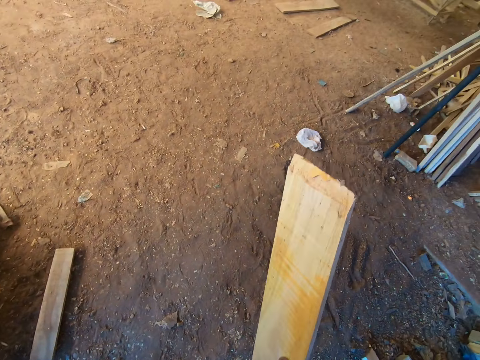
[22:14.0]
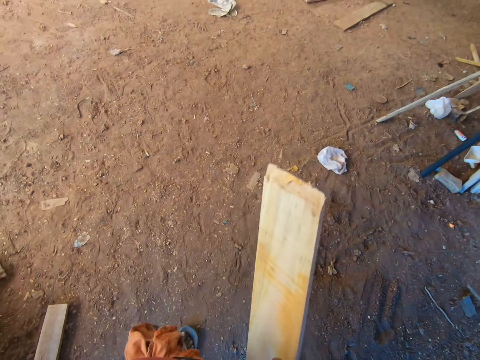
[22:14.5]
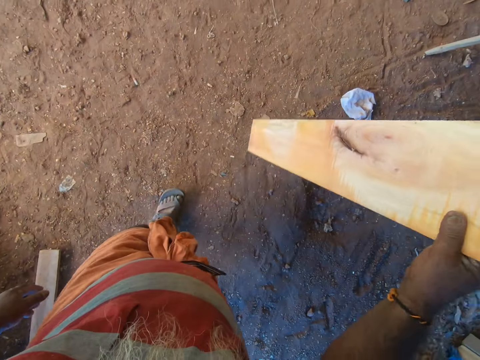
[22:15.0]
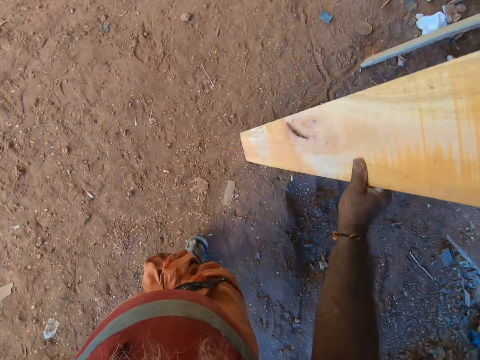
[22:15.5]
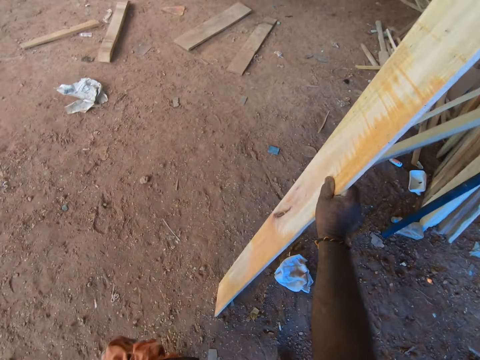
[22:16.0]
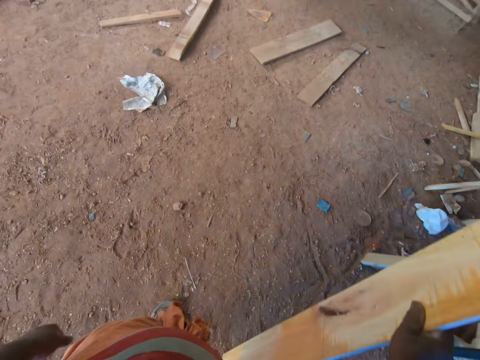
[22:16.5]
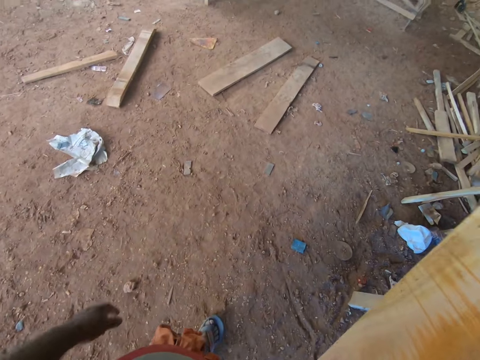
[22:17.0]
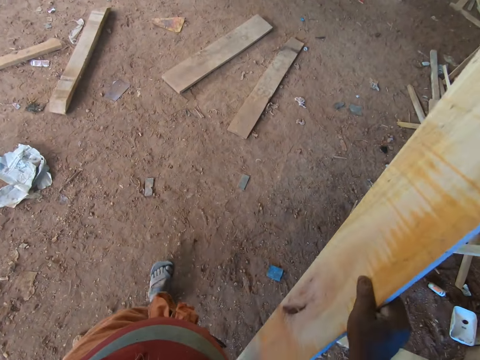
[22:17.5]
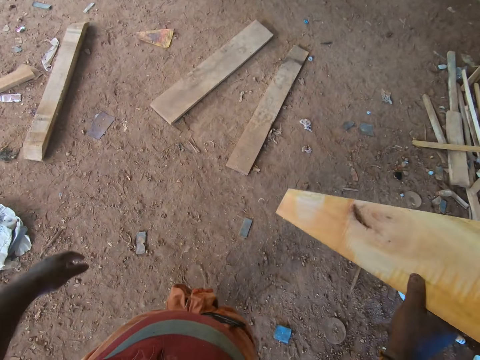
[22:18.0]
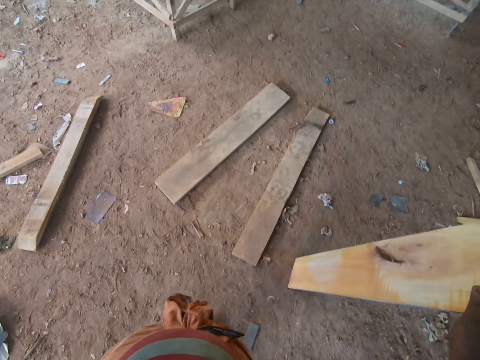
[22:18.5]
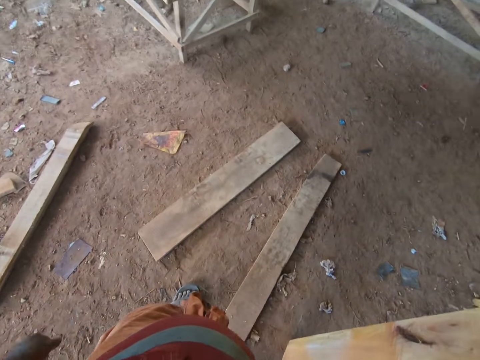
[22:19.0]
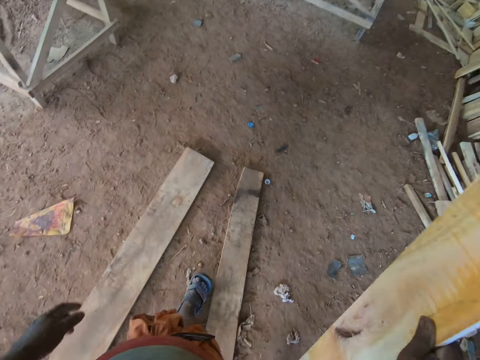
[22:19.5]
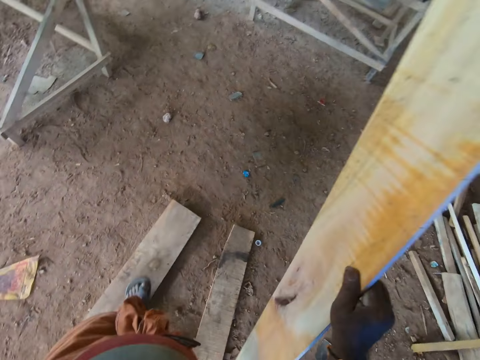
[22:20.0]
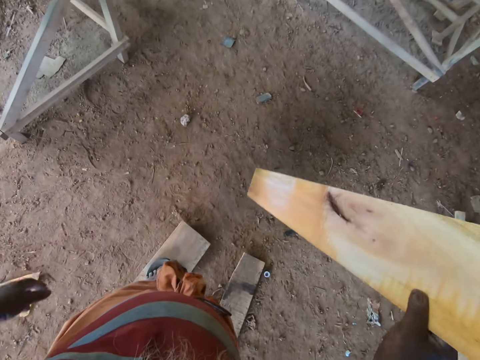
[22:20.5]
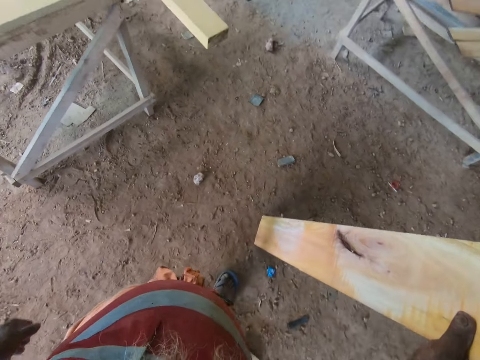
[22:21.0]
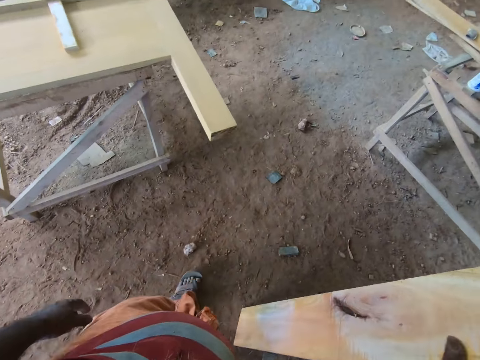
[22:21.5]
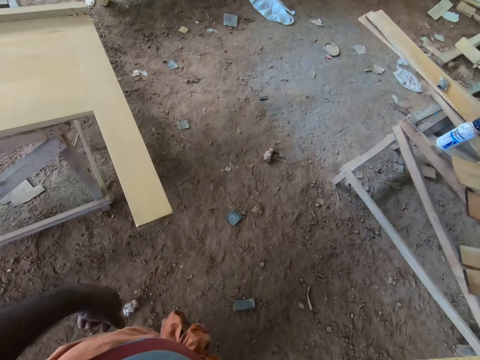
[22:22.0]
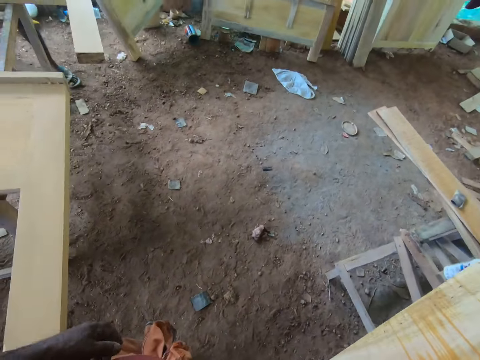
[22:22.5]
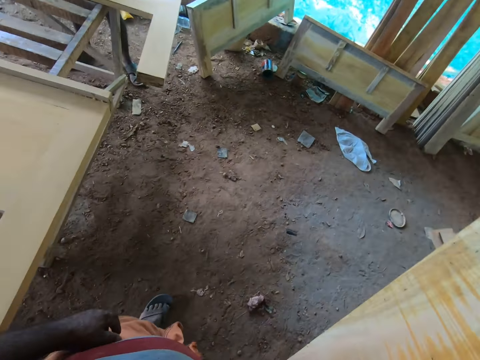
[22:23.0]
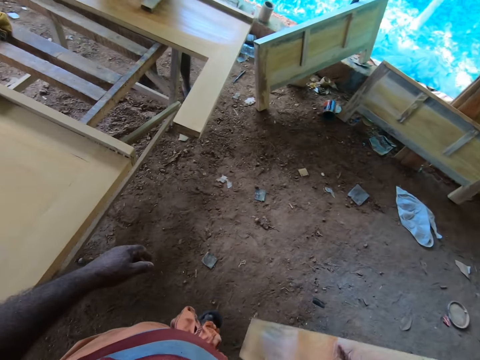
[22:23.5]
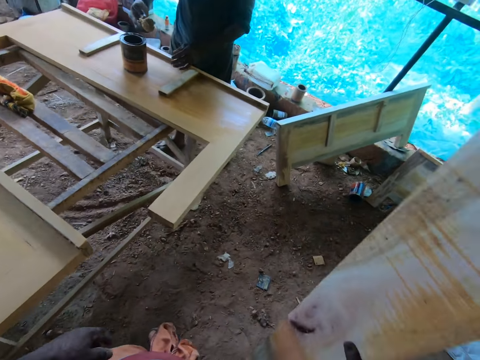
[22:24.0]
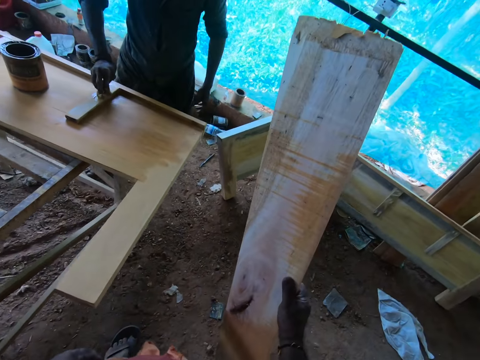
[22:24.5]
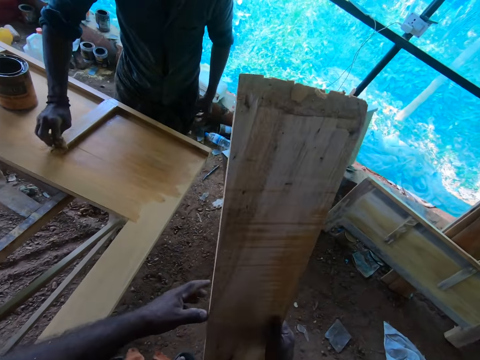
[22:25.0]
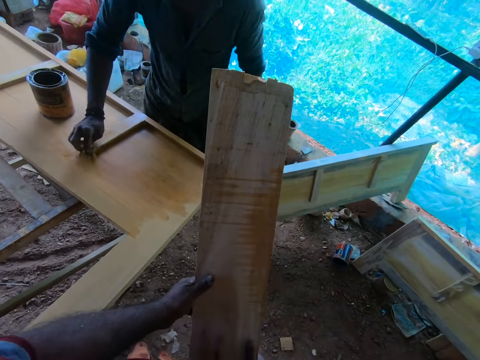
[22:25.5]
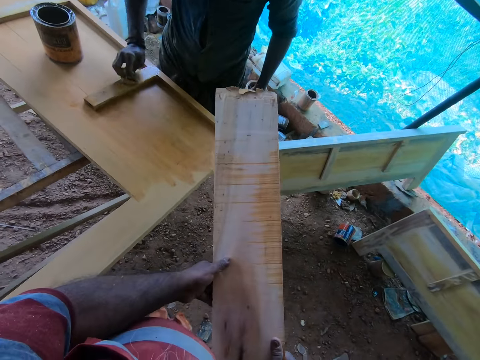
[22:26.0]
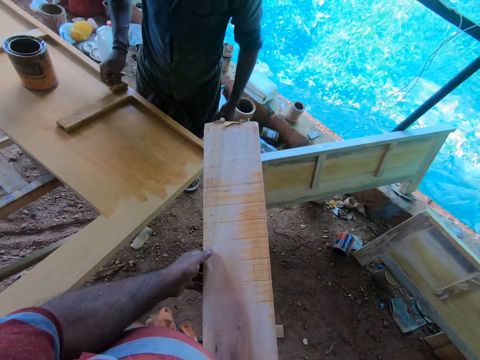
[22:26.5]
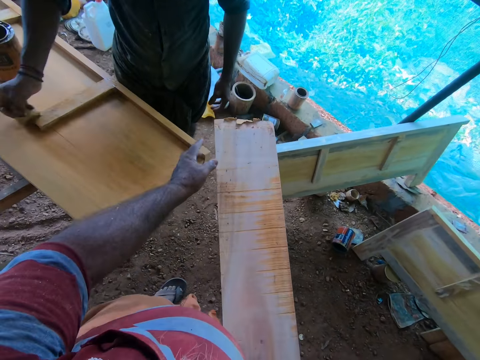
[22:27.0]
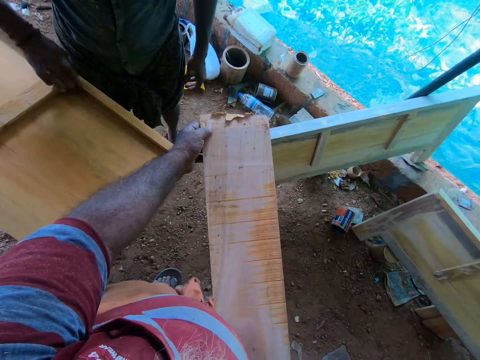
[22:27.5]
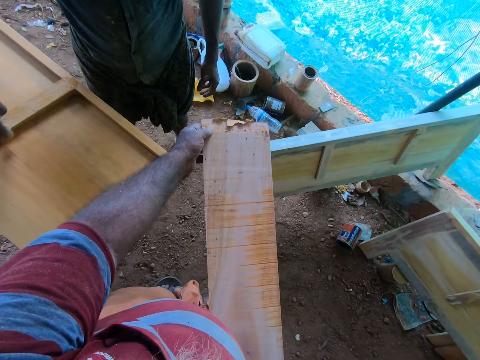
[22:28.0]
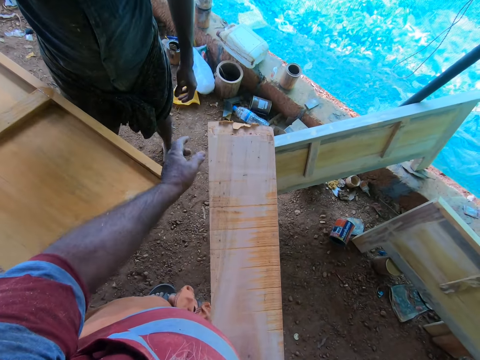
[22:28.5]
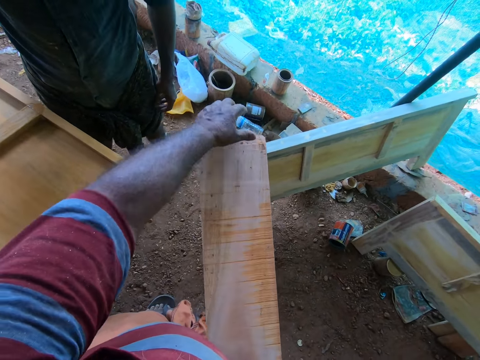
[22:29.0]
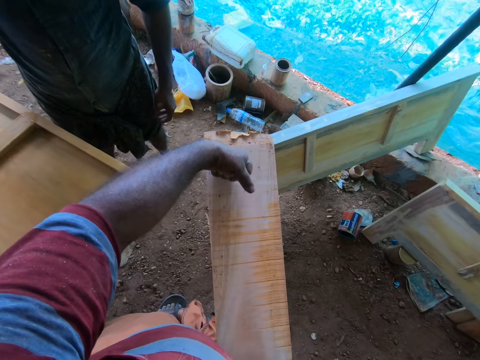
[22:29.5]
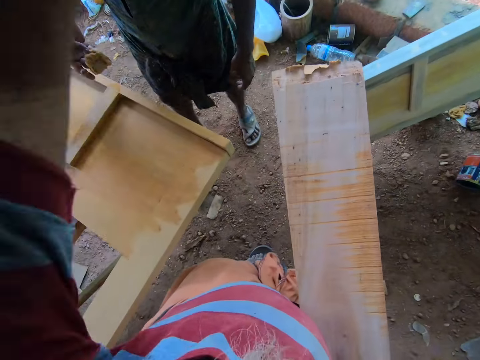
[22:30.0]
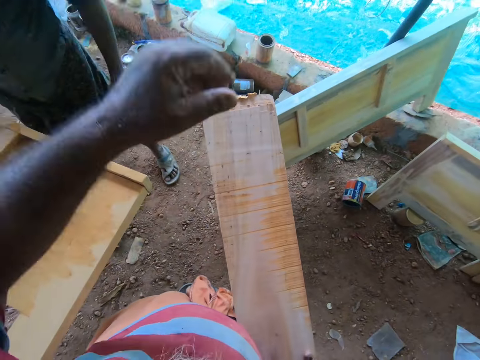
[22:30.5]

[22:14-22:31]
The camera wearer interacts with a man. The man polishes furniture on a wooden scaffold with foam in his right hand. The camera wearer holds the plank with his hands. The man smoothens the wood surface. The camera wearer interacts with the man.

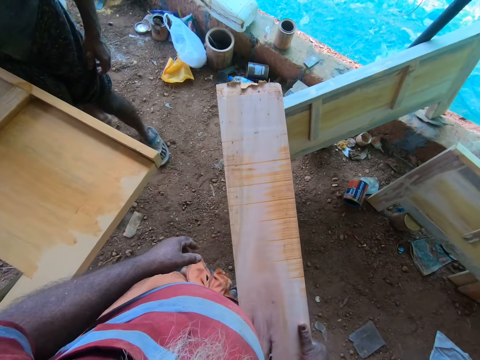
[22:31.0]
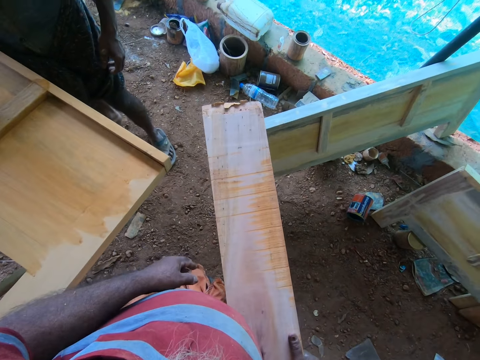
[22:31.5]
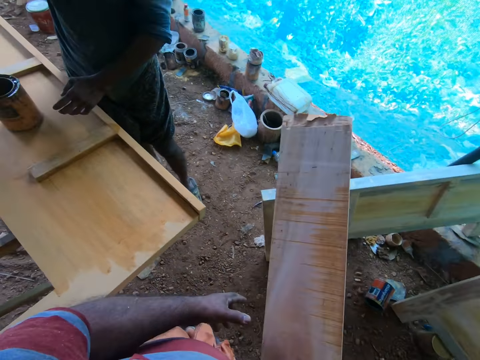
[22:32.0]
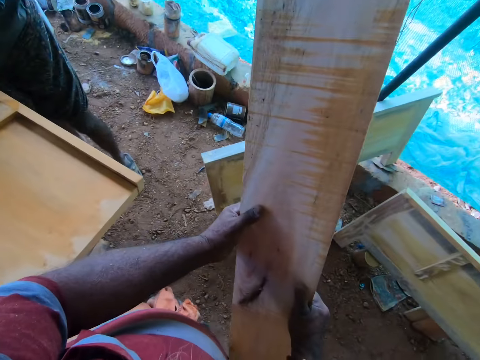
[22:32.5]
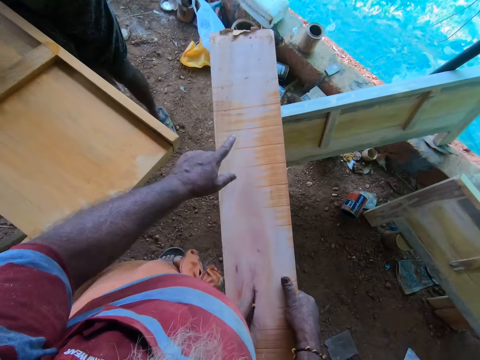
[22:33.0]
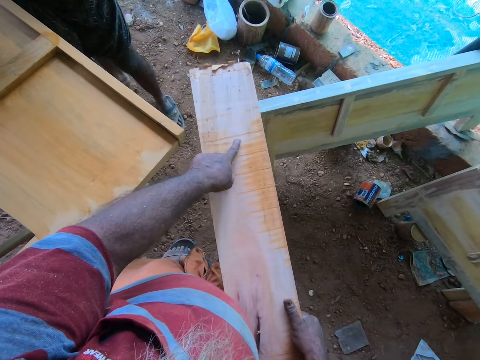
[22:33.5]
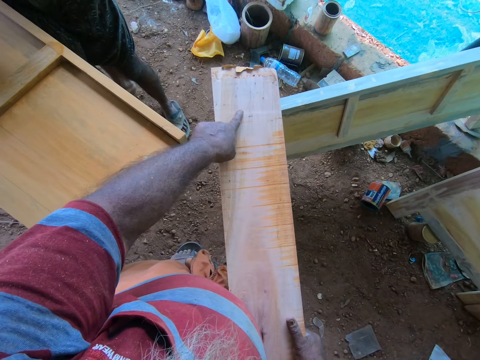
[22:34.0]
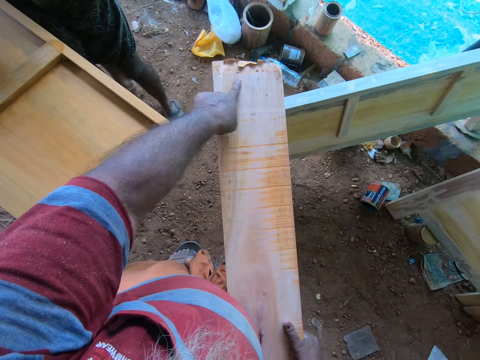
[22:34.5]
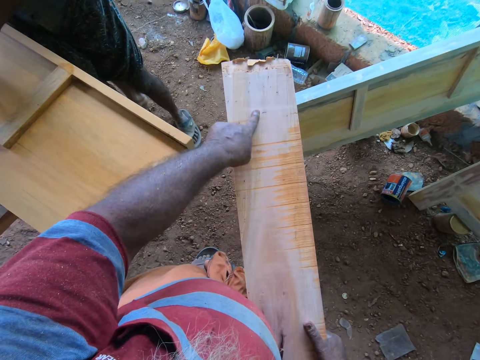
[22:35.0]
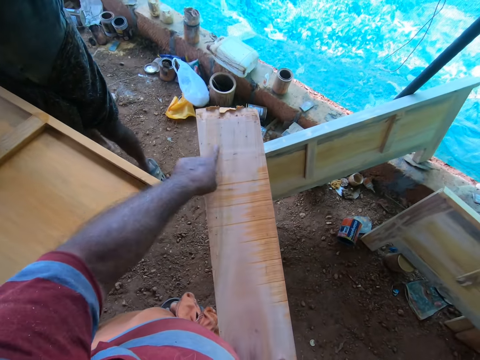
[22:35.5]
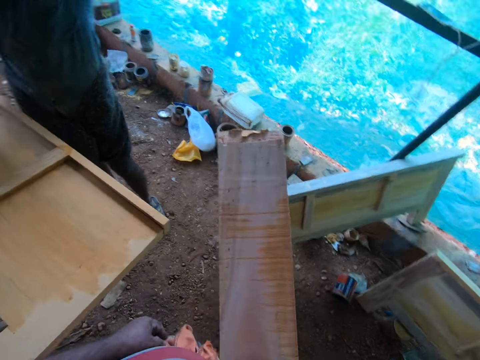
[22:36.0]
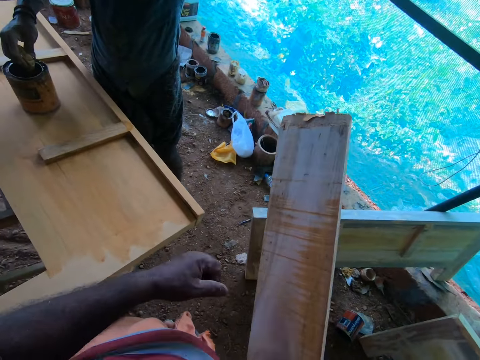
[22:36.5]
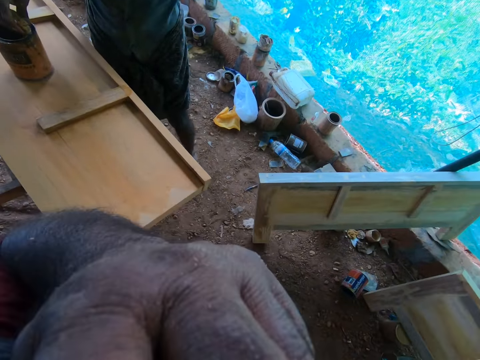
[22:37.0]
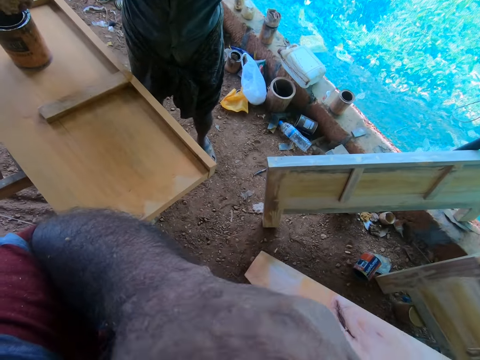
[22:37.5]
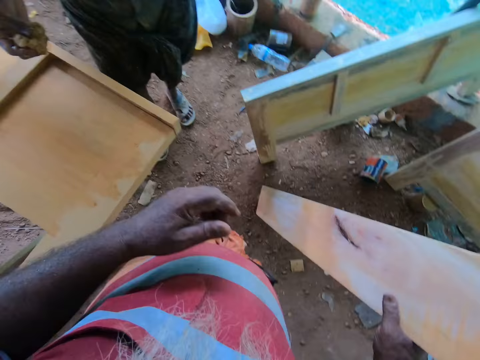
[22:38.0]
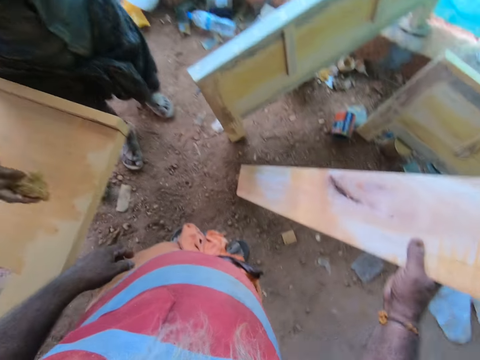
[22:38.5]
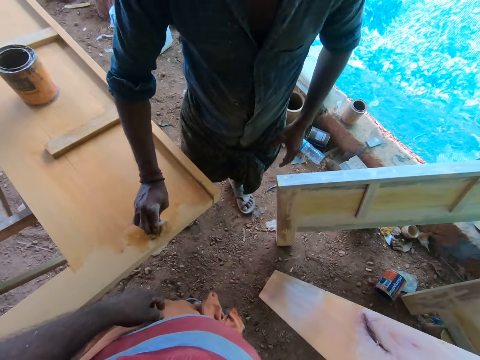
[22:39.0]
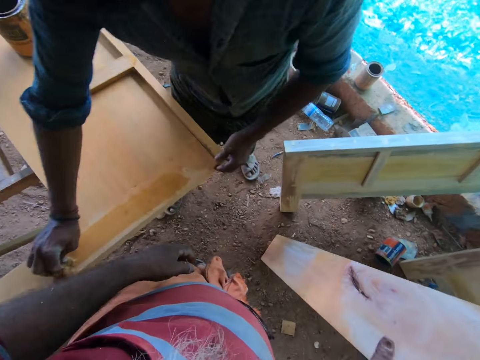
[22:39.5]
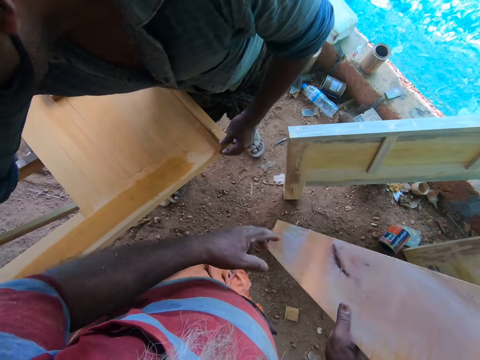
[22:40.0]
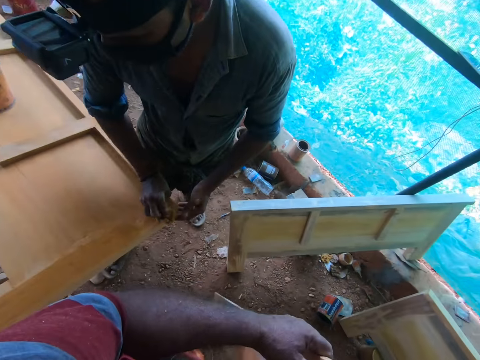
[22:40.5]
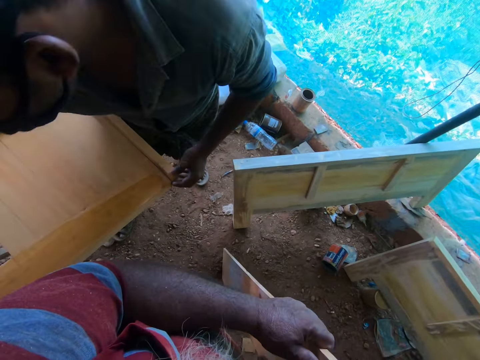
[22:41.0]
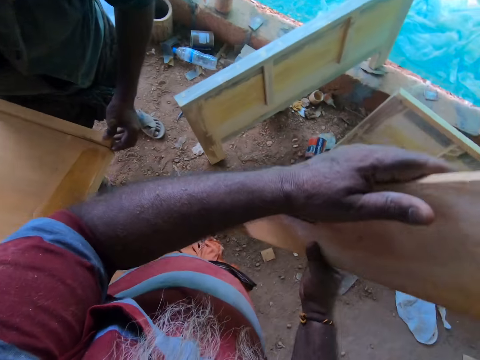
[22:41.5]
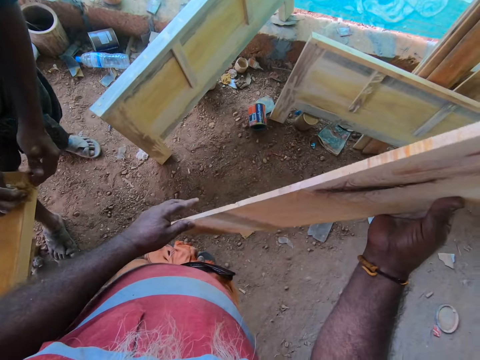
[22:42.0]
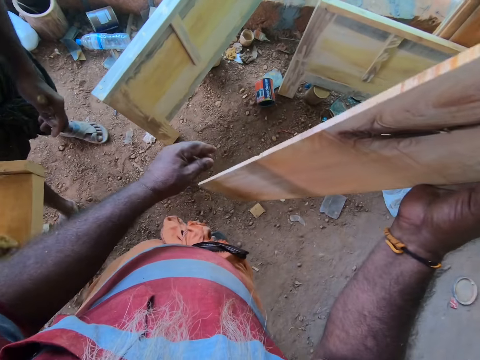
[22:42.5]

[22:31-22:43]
The man scoops polish from a container on the furniture with the foam in his right hand. The camera wearer touches his face with his left hand. The man polishes the furniture with the foam in his right hand. The camera wearer holds the plank with his hands.
